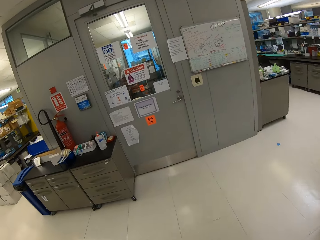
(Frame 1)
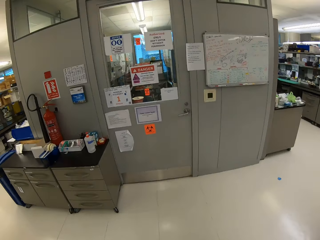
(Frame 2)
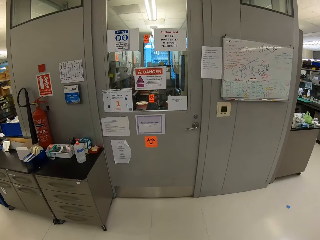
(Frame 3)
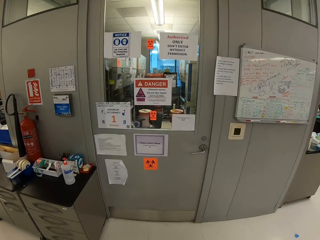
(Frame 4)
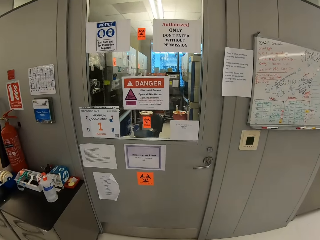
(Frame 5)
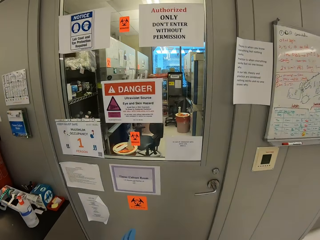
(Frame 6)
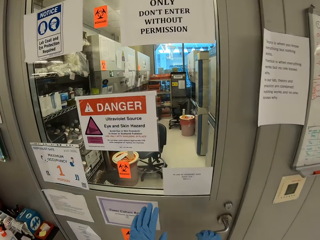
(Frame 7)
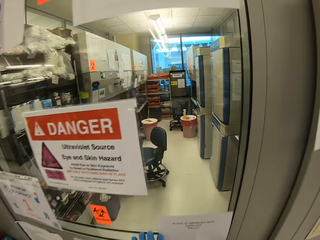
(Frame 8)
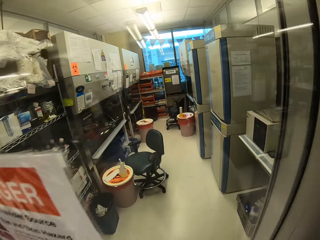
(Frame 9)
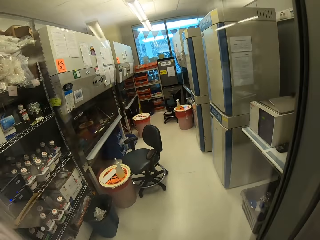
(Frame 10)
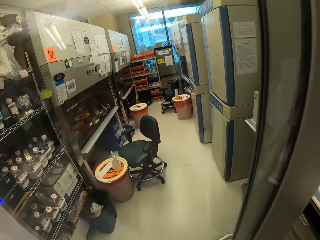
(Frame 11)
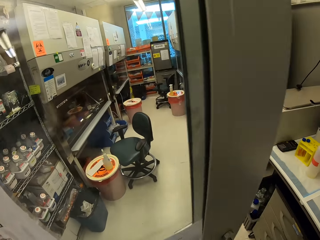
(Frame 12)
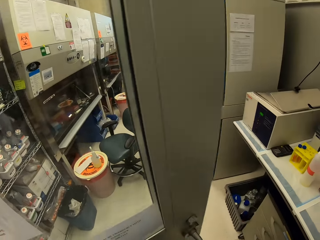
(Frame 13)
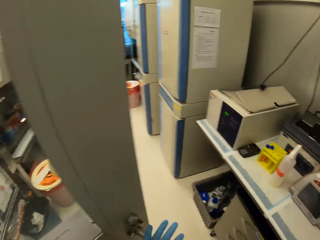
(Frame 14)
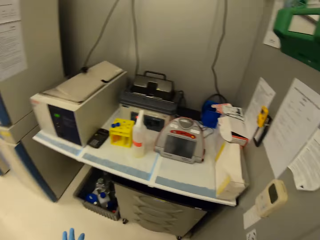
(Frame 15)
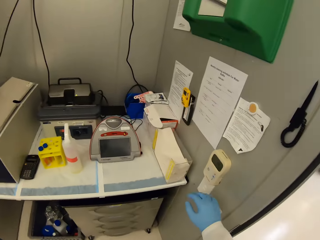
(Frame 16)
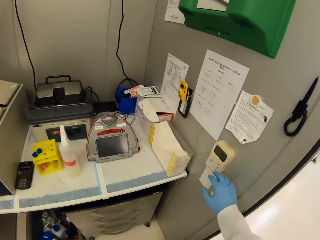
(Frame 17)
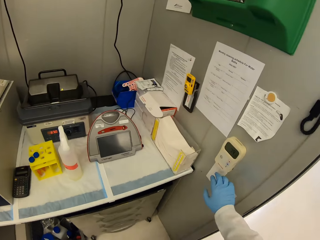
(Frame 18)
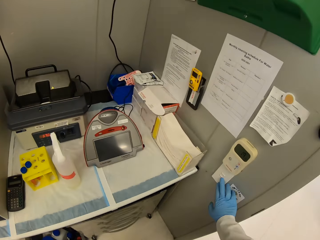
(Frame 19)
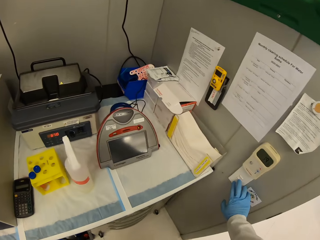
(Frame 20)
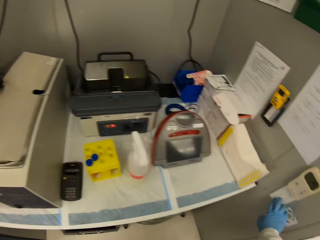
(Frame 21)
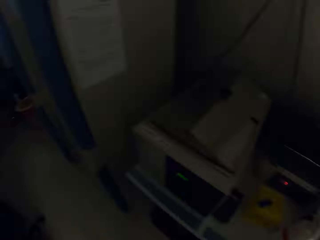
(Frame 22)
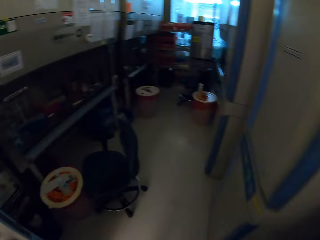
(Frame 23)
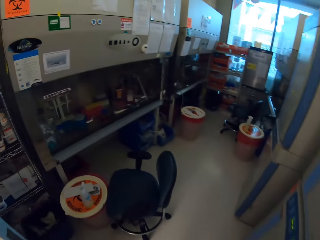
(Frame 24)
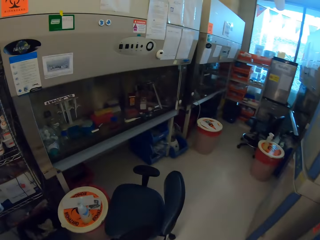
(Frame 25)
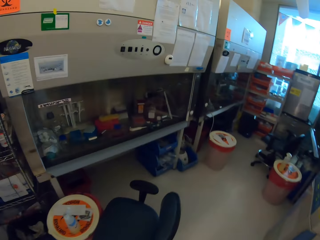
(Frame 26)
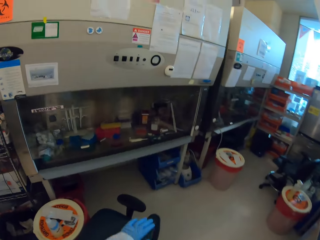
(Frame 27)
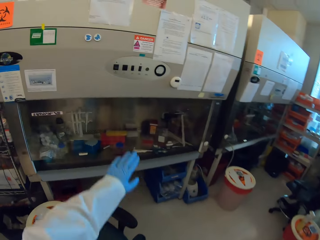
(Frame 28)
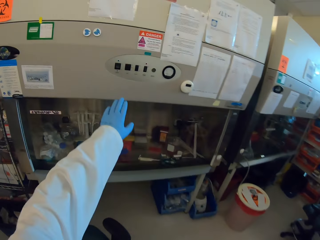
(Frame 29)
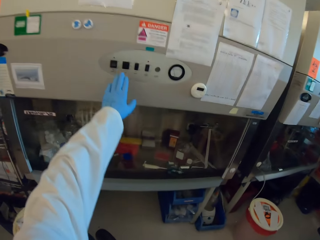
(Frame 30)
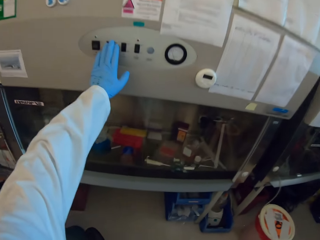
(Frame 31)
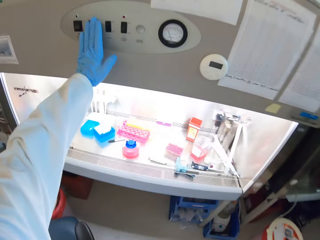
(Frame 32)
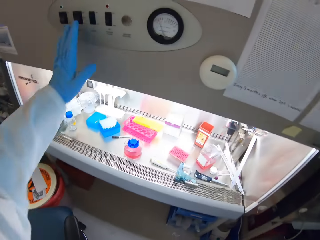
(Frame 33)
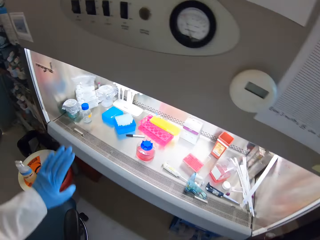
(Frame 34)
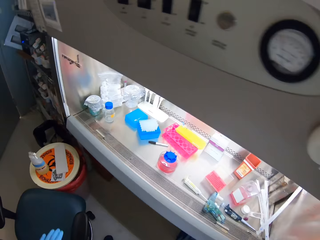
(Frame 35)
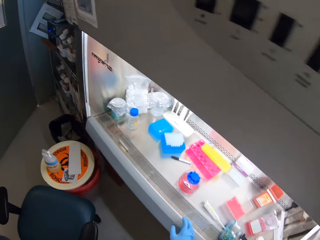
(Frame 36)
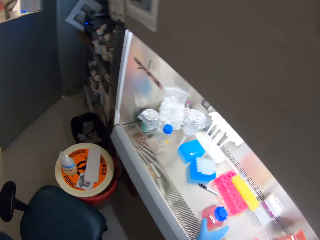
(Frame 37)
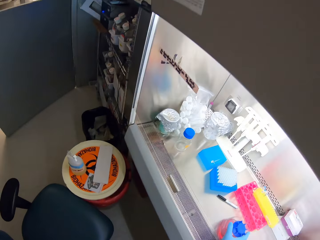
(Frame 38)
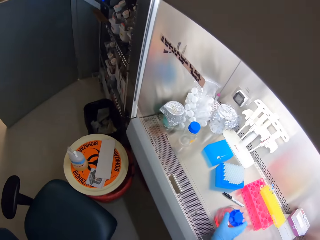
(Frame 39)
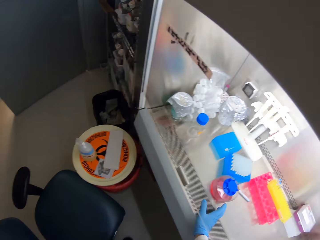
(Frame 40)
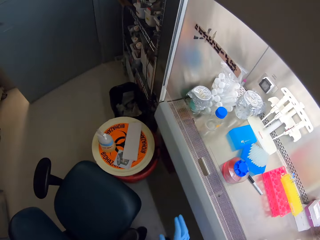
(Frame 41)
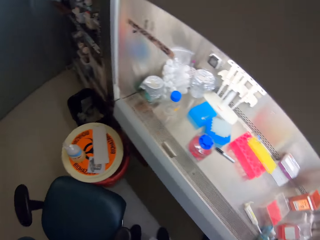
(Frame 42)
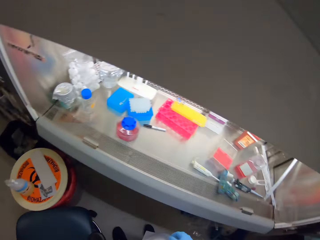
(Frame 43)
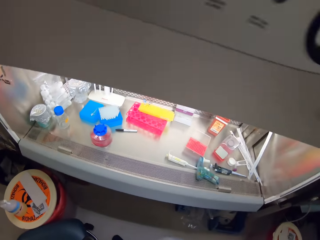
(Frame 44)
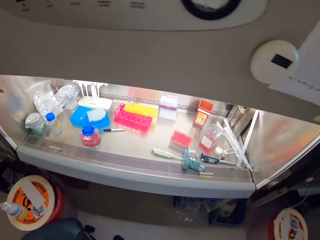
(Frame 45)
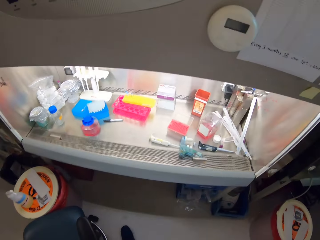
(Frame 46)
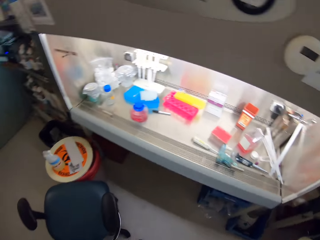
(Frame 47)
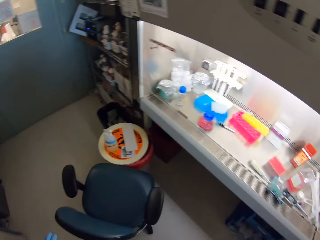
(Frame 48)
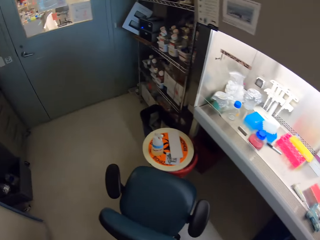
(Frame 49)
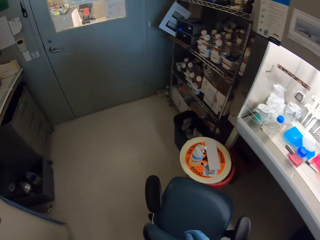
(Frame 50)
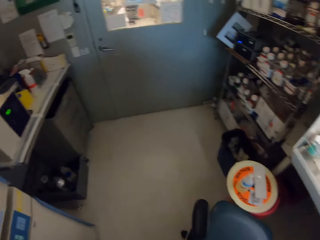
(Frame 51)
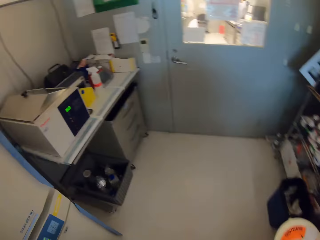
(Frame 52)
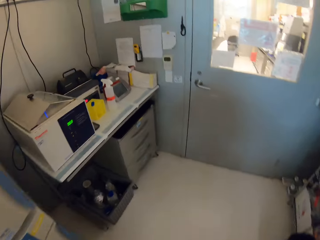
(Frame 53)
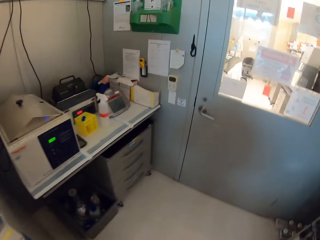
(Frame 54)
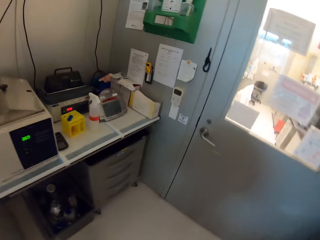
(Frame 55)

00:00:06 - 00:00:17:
The camera wearer opens the door. They switch off the lights in the room. They switch on the cabinet lights. They push a bottle across the cabinet. They walk in the room.

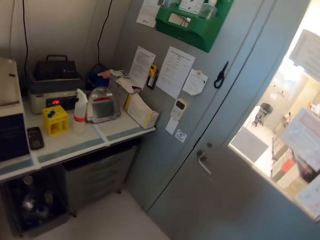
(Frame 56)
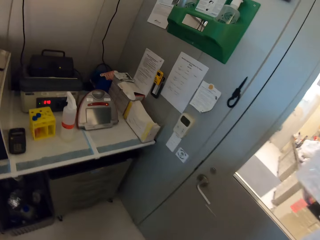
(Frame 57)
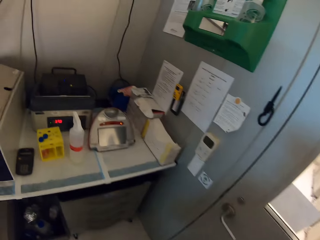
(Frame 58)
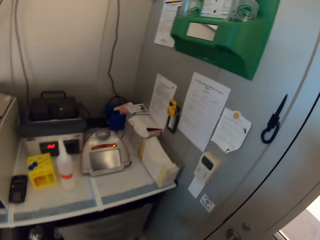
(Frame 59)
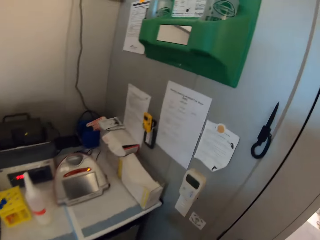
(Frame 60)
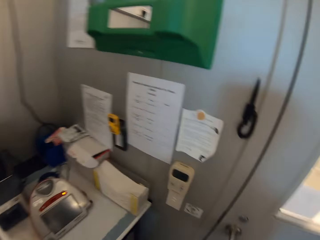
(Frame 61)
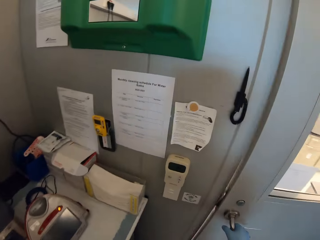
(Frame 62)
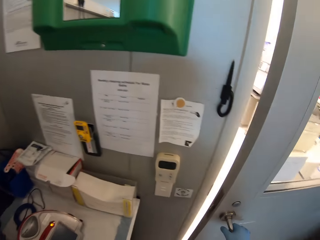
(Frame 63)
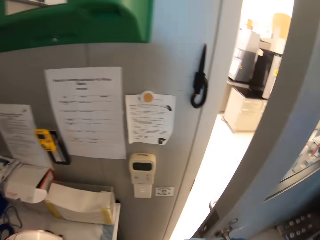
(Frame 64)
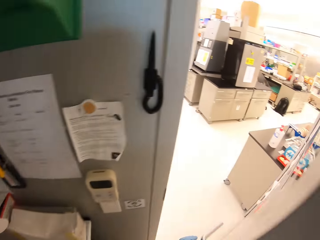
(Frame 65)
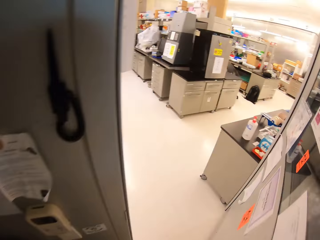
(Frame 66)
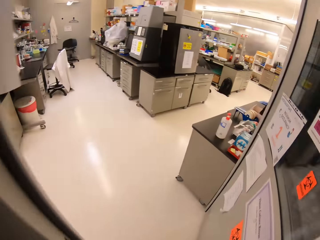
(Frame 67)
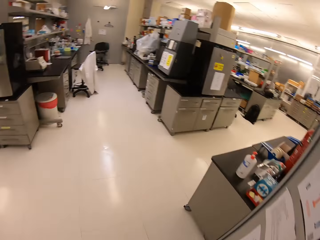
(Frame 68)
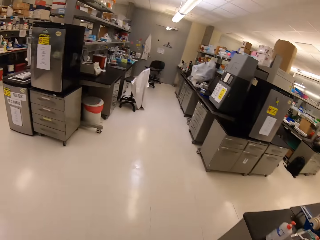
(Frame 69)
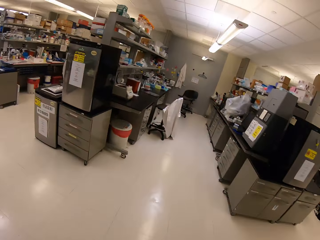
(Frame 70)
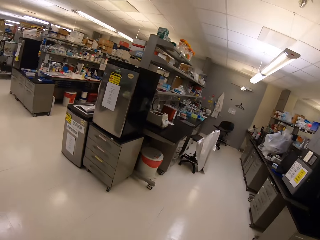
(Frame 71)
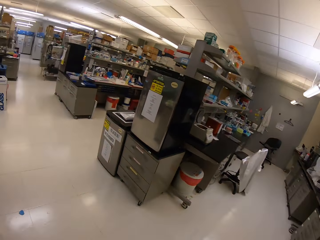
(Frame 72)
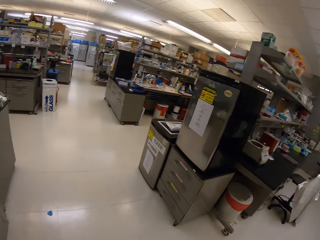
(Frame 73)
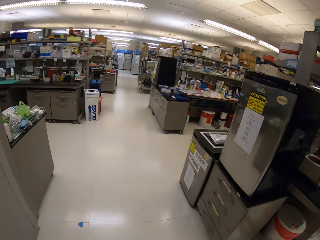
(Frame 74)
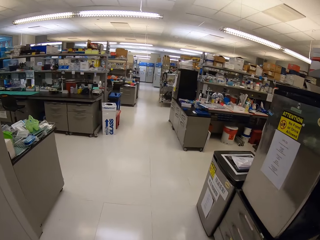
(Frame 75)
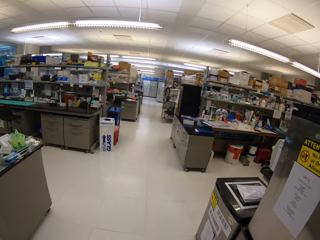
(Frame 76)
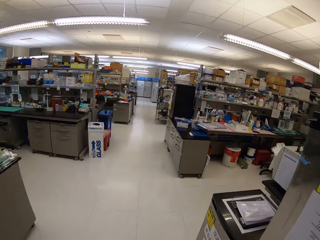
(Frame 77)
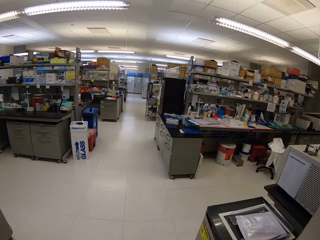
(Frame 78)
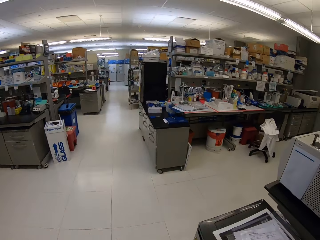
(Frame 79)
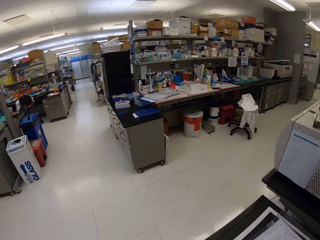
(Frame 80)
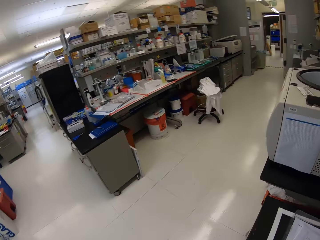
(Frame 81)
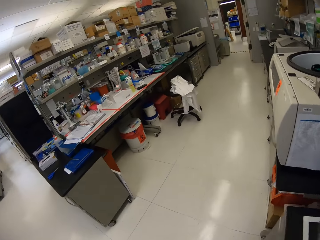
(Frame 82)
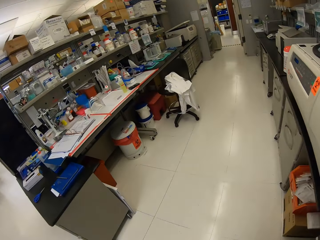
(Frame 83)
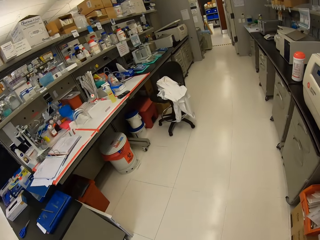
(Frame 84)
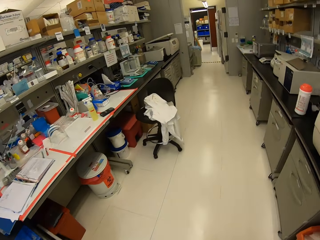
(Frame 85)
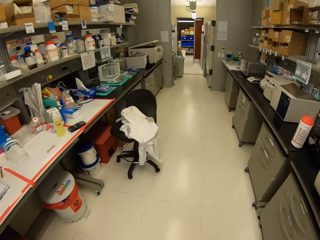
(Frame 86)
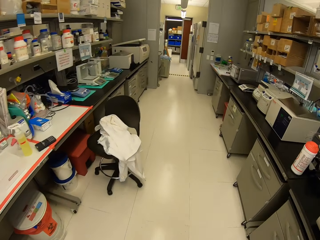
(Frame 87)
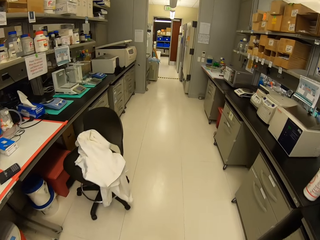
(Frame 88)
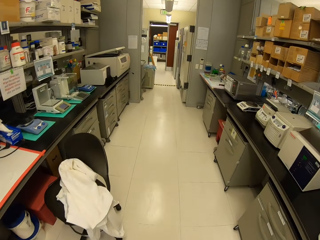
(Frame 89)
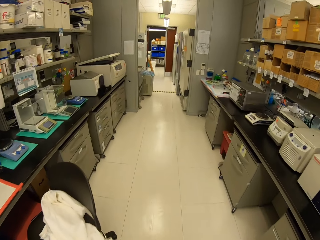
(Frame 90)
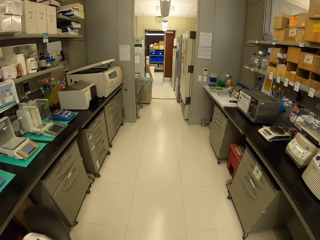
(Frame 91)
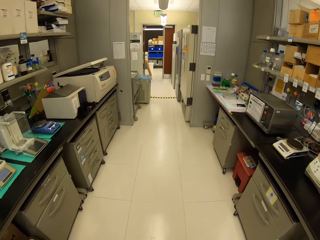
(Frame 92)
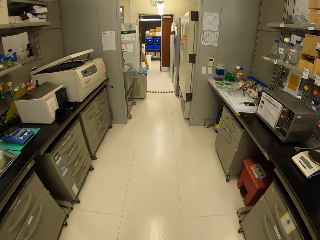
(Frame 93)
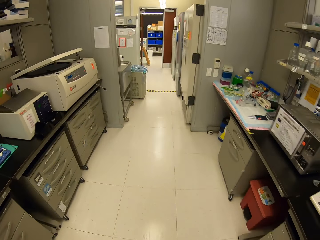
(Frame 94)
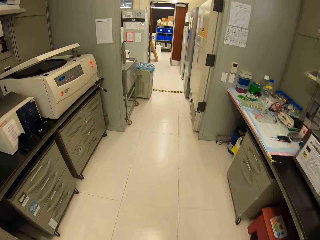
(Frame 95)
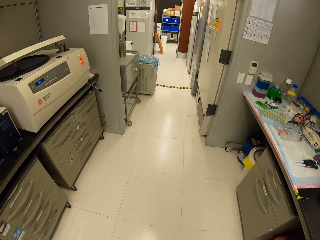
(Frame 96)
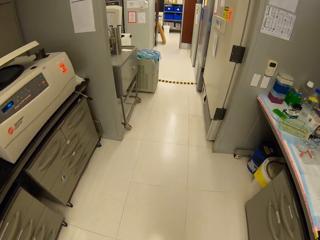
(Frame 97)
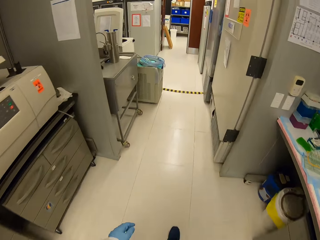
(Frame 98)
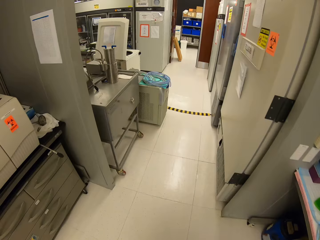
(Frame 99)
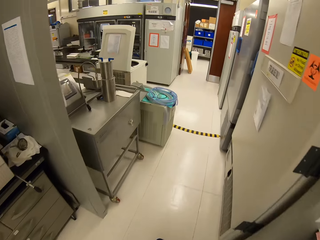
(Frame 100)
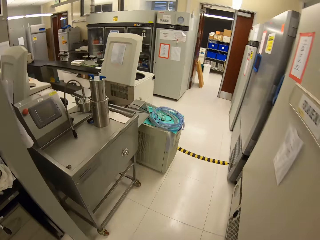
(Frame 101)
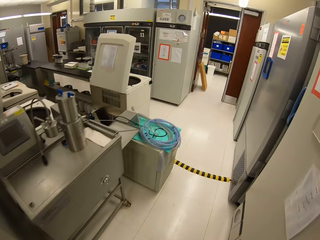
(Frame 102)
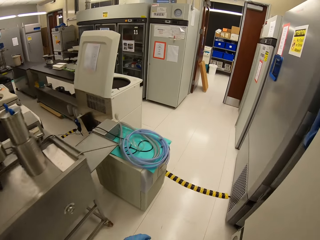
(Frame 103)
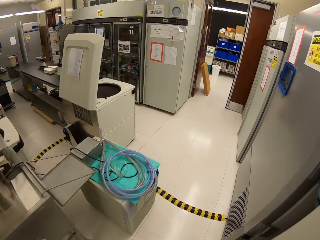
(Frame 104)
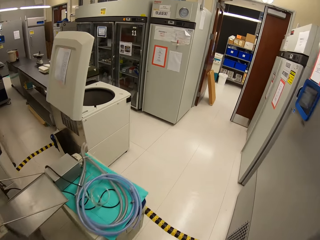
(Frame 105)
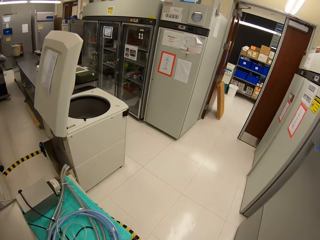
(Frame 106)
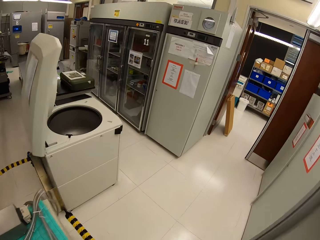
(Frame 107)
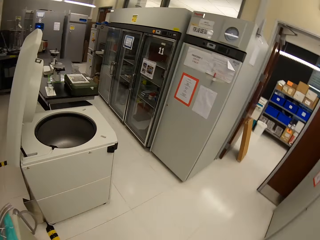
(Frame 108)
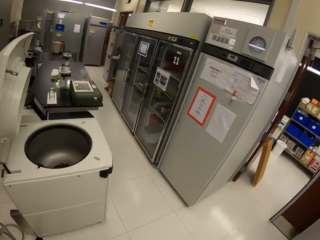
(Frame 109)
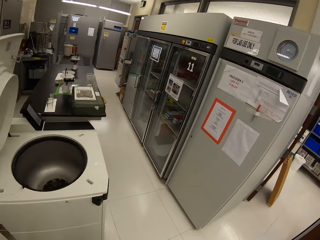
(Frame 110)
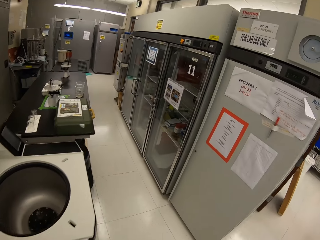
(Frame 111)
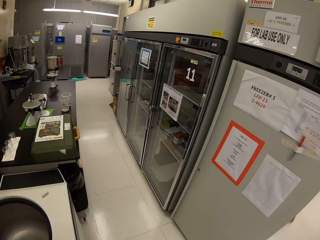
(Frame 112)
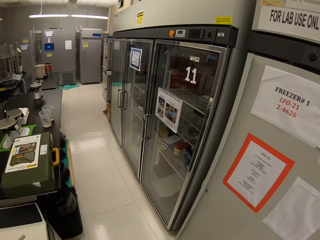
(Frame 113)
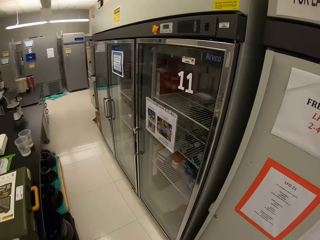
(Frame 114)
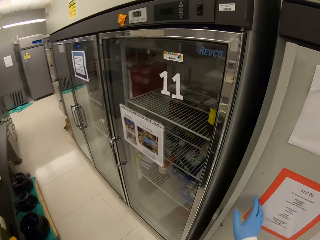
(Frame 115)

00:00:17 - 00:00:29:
The camera wearer opens the room door. They walk away. They walk in the laboratory.
